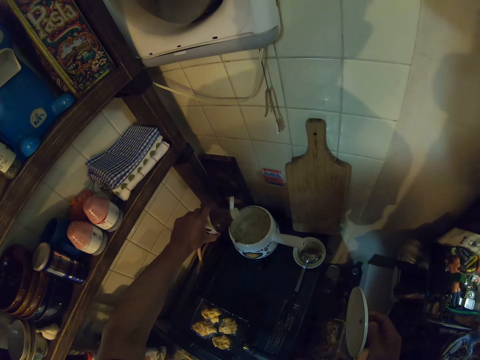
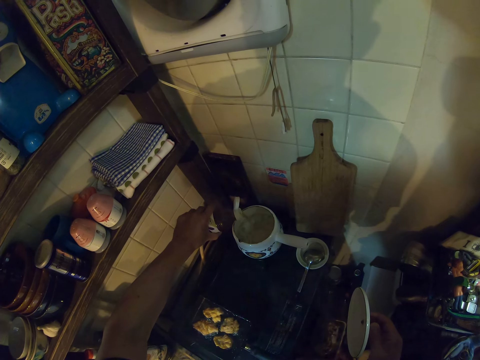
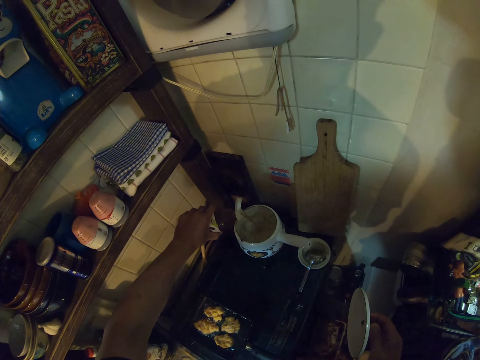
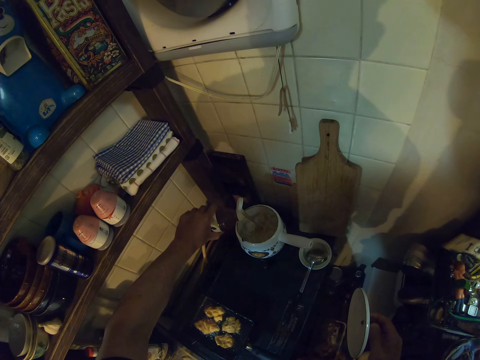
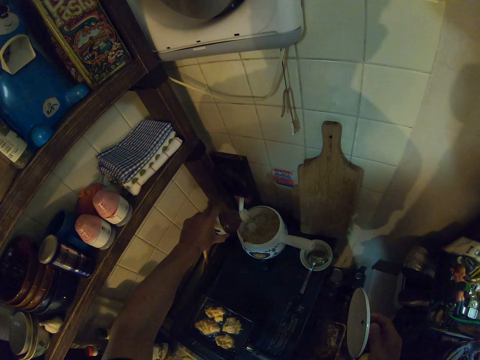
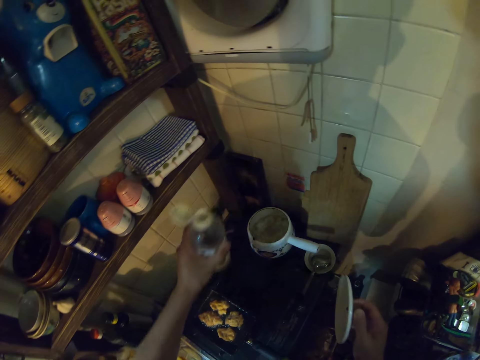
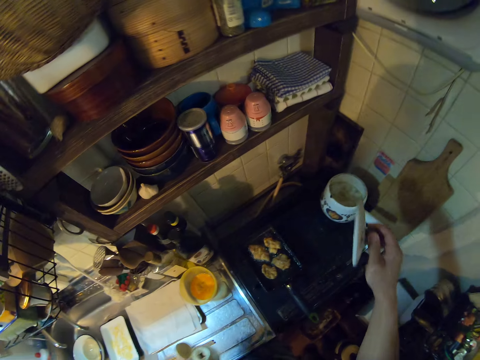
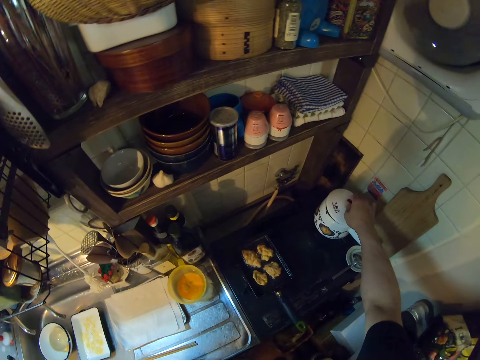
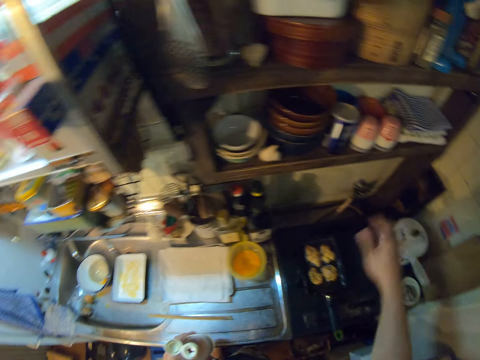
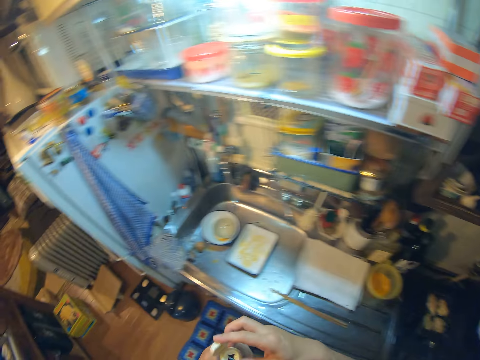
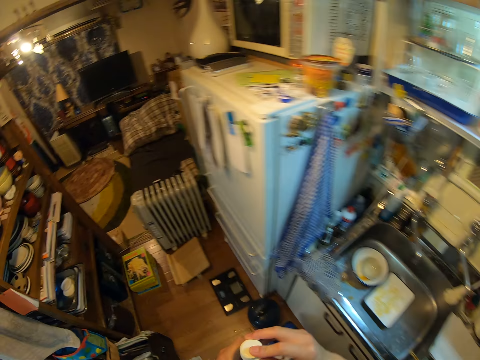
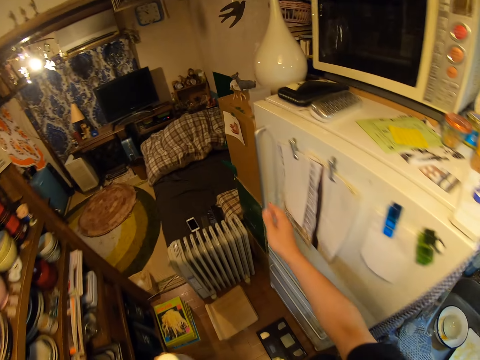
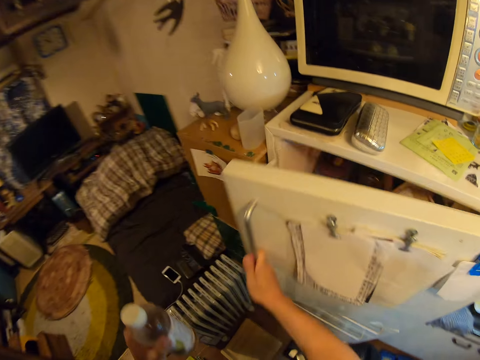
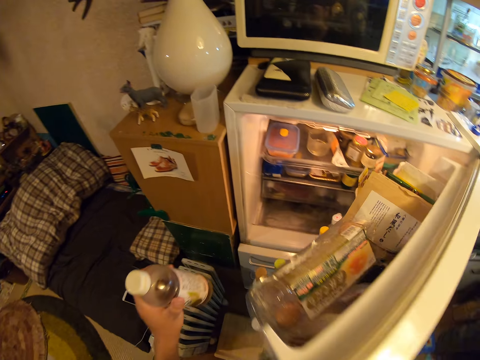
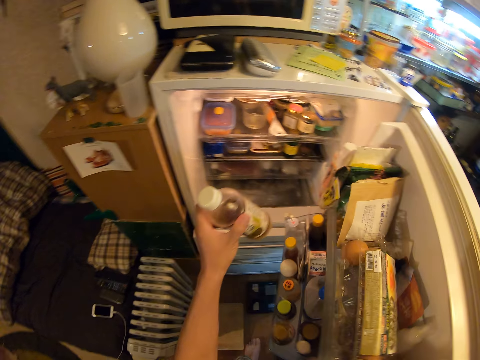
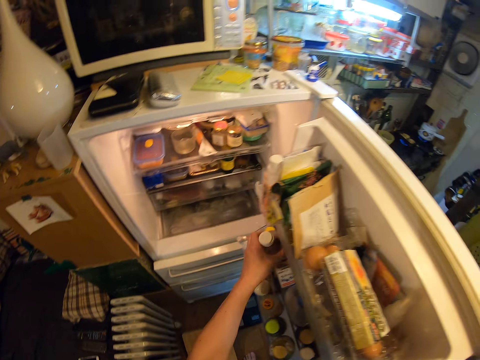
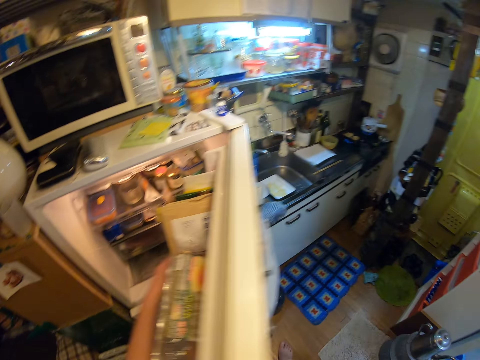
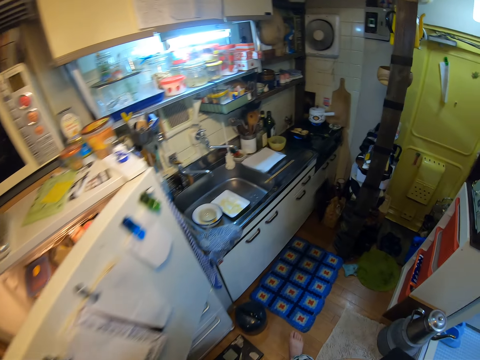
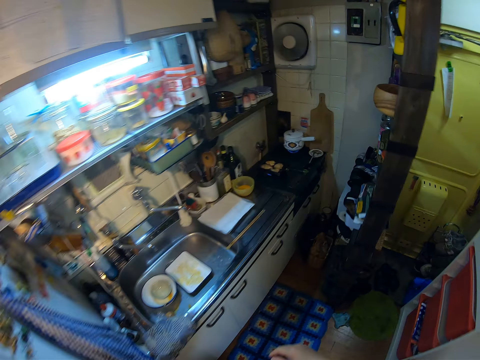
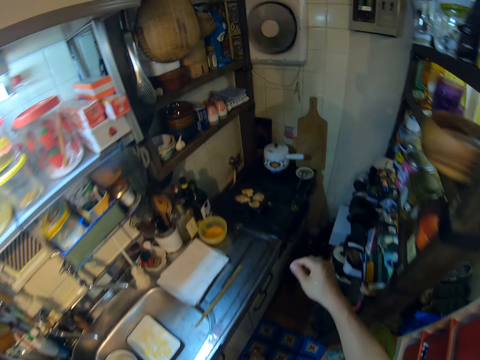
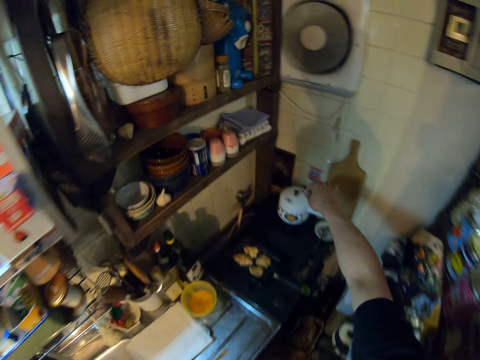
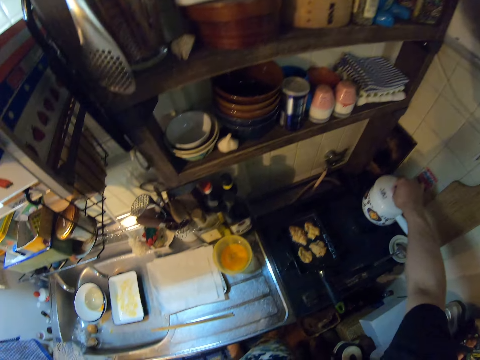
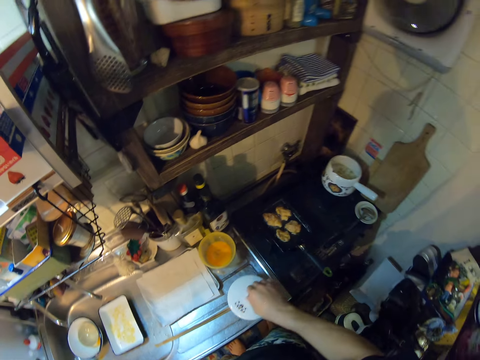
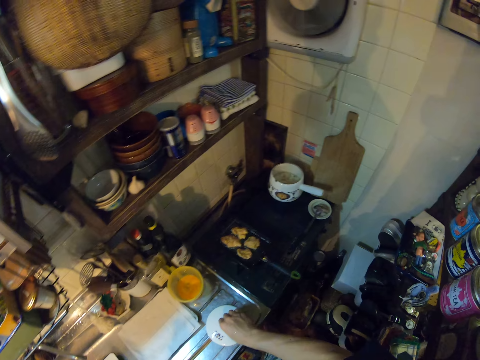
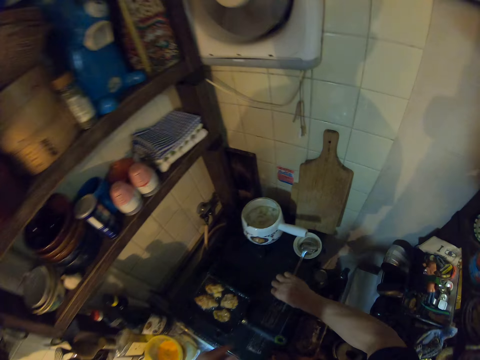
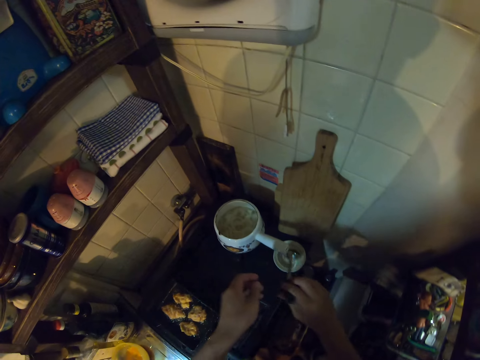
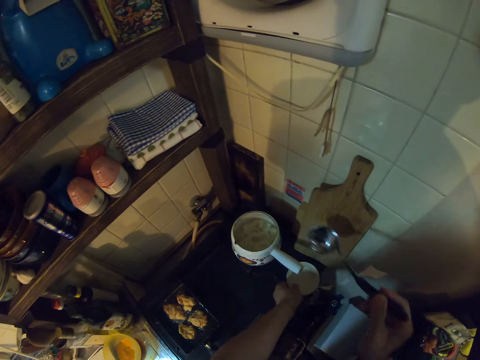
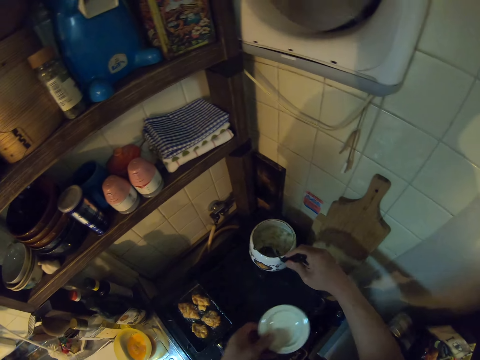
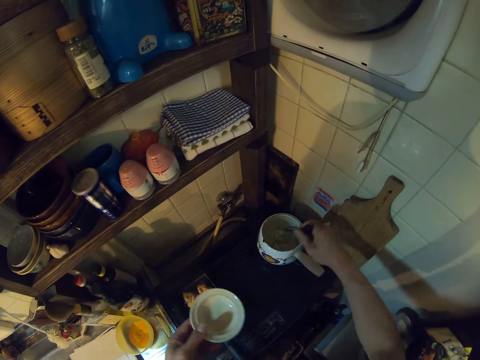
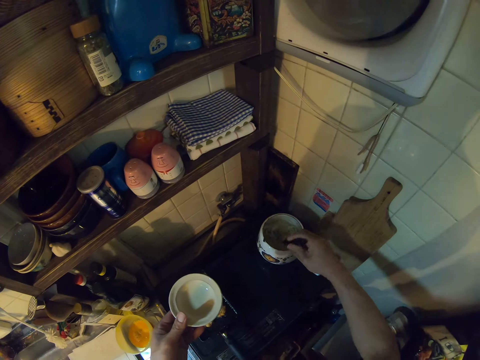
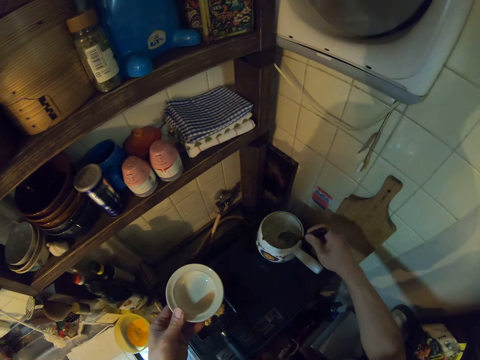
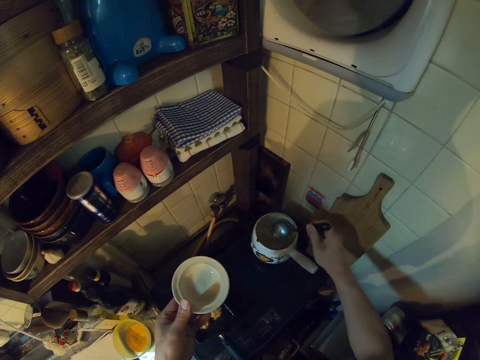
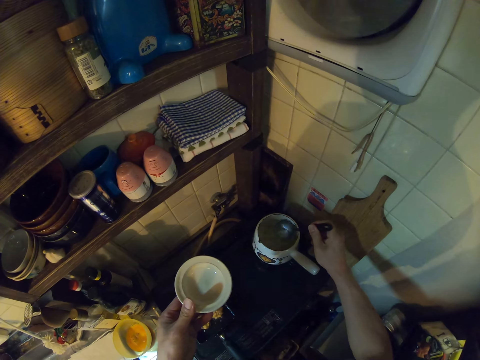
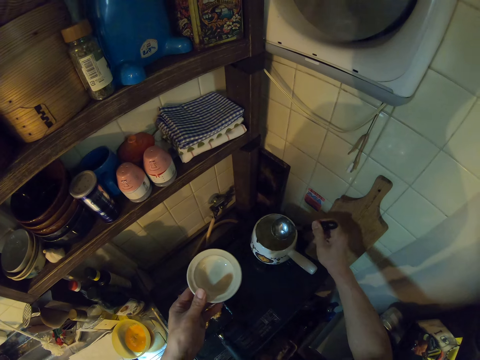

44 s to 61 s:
The camera wearer puts the spice in the soup. He drops the lid on the pot. He walks towards the fridge in the kitchen. He closes the bottle. He opens the fridge. He drops the spice bottle in the fridge. He closes the fridge. He walks towards the sink in the kitchen. He opens the lid of the pot on the gas cooker. He drops the lid of the pot on the sink. He picks up a spoon from a cup on the gas cooker with his right hand. He takes the bowl. He lifts the cup on the gas cooker with his left hand. He dips the spoon into the pot on the gas cooker. He stirs the soup in the pot on the gas cooker.

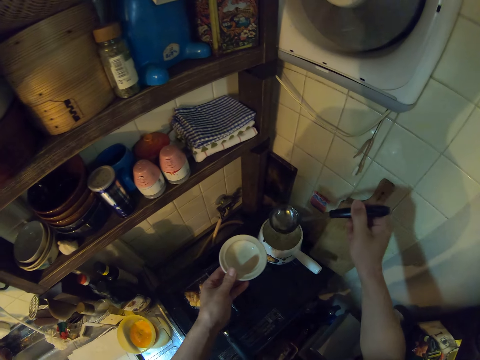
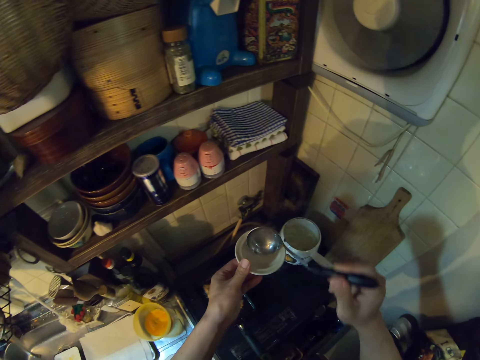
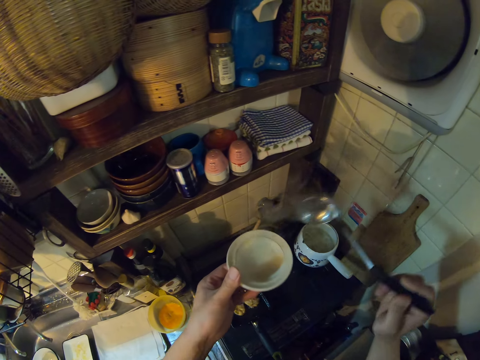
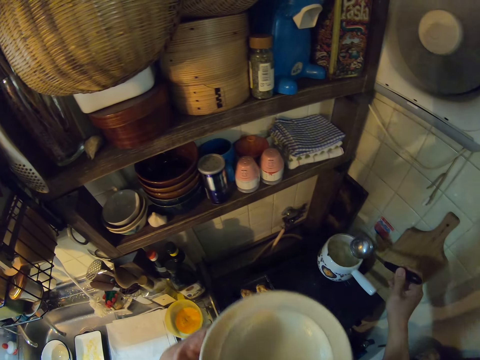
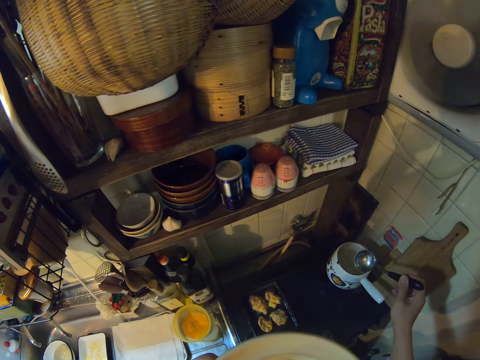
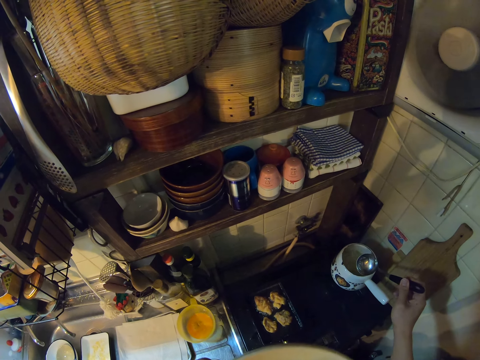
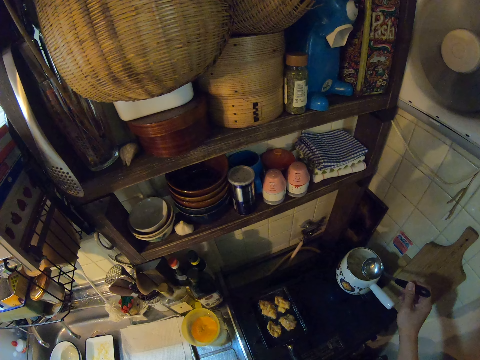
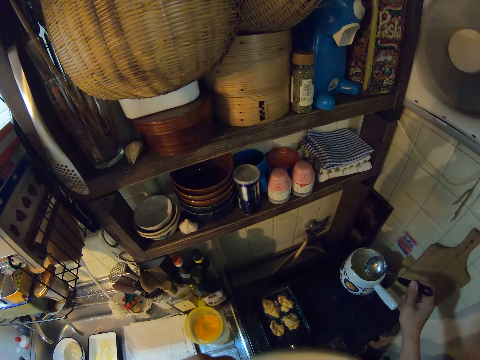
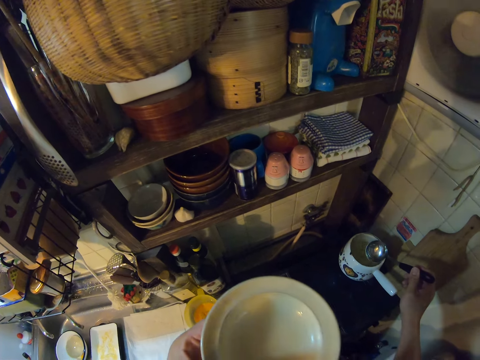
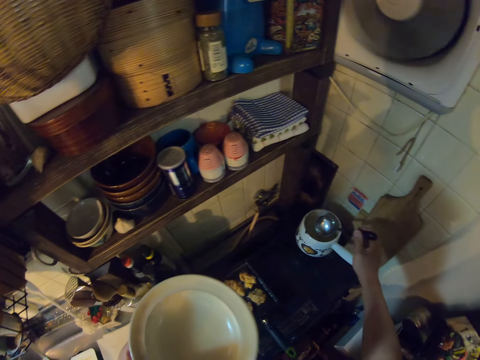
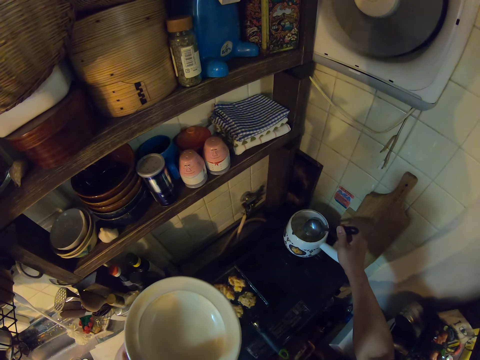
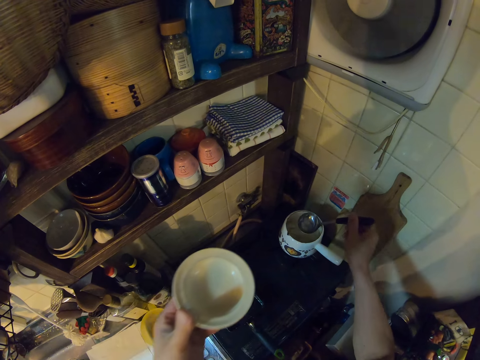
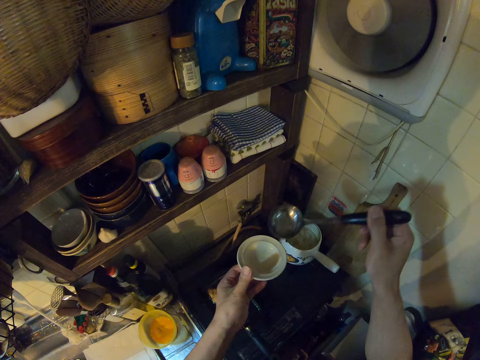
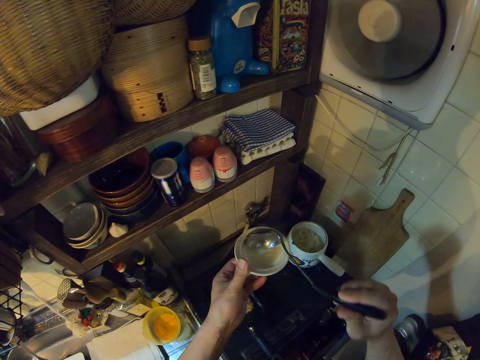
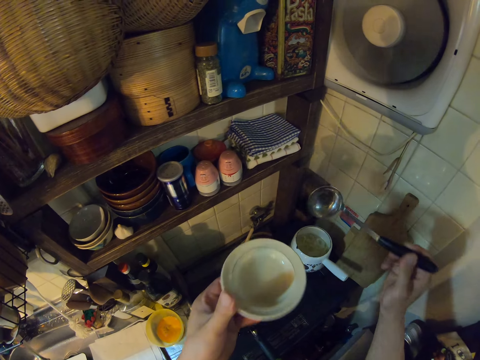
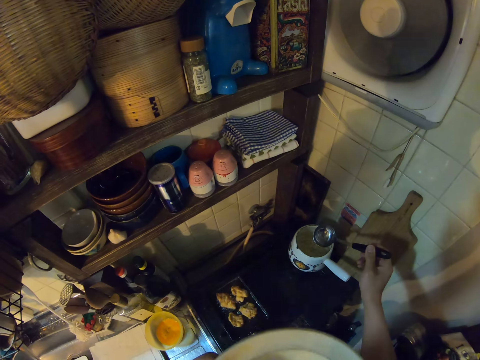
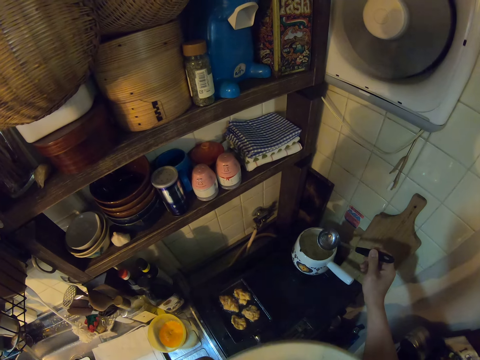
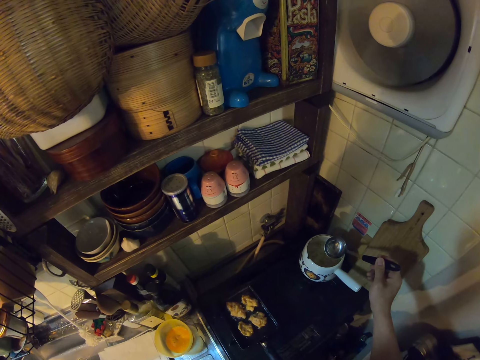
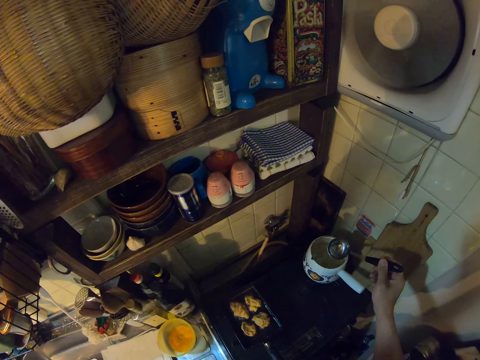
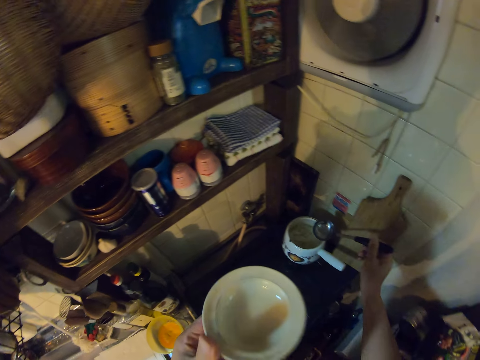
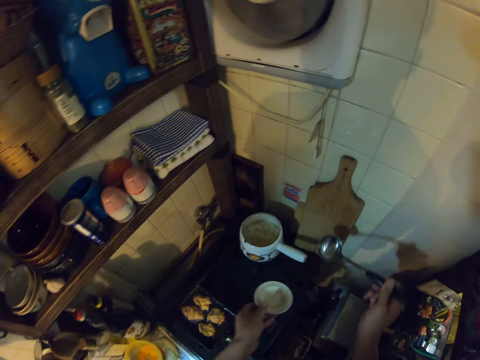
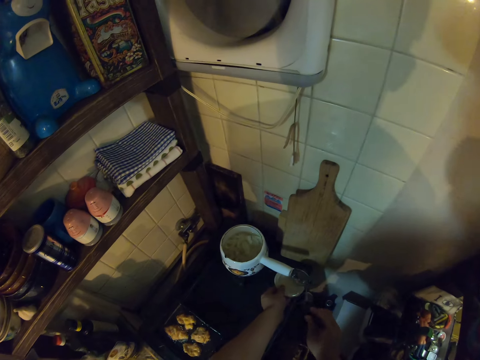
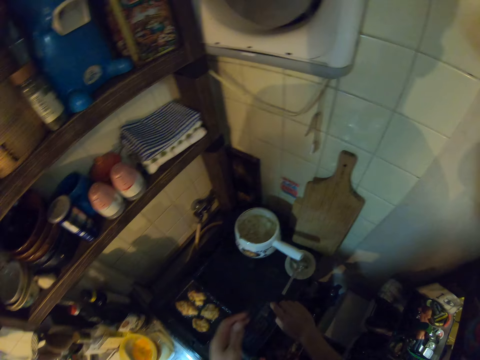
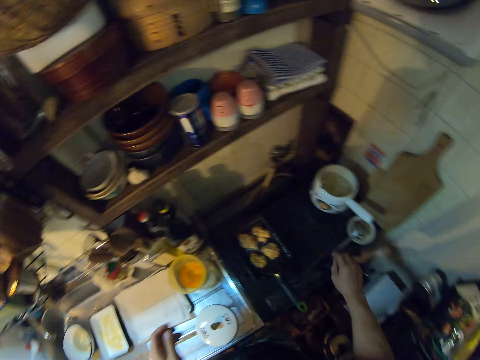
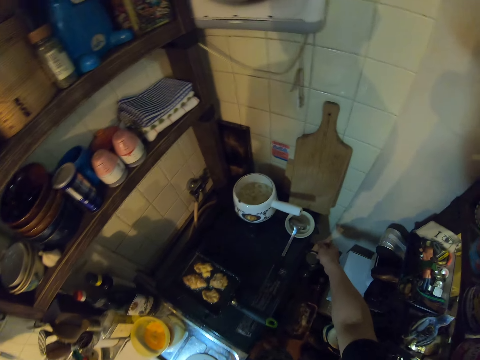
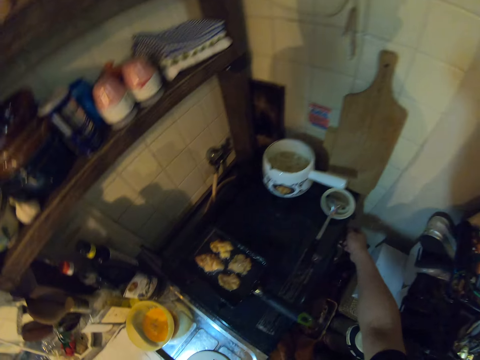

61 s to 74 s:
The camera wearer scoops the soup in the pot into the plate on his left hand with the spoon. He lifts the plate up. He drinks the soup. He scoops the soup in the pot into the plate on his left hand with the spoon. He lifts the plate up. He drops the plate on the gas cooker. He drops the spoon in the plate on the table.
